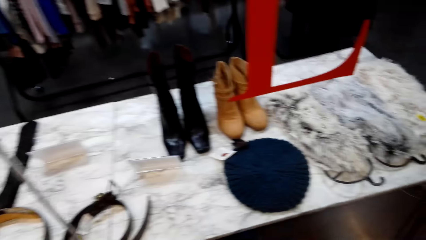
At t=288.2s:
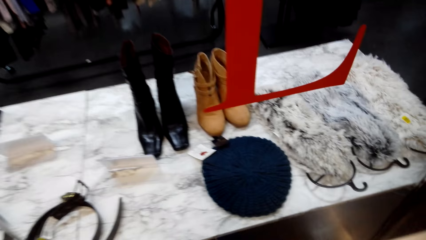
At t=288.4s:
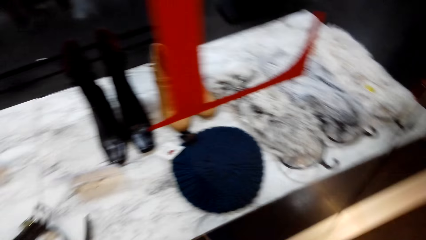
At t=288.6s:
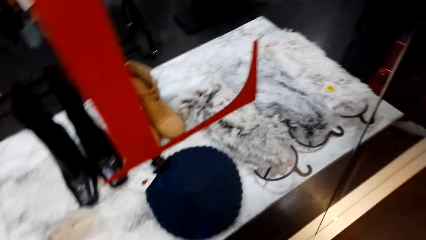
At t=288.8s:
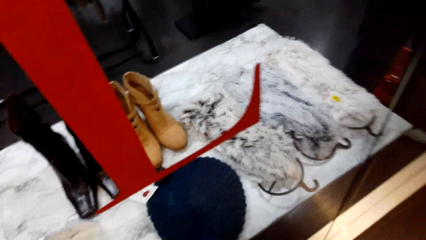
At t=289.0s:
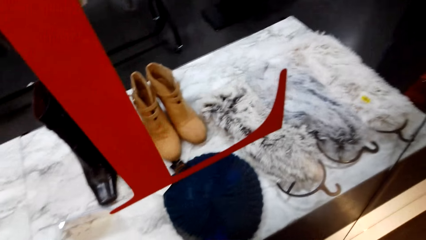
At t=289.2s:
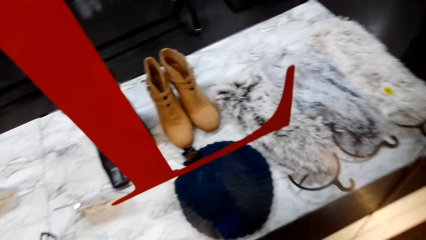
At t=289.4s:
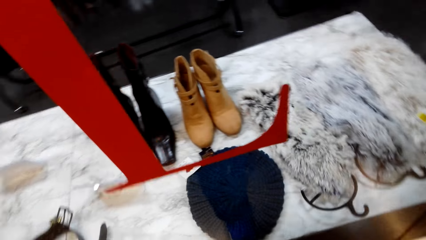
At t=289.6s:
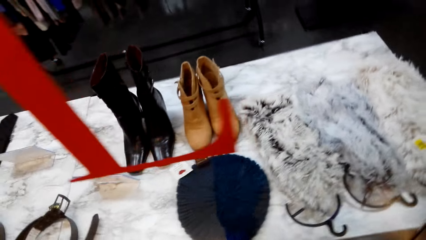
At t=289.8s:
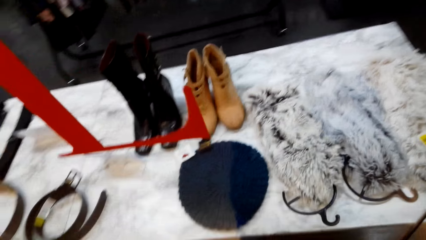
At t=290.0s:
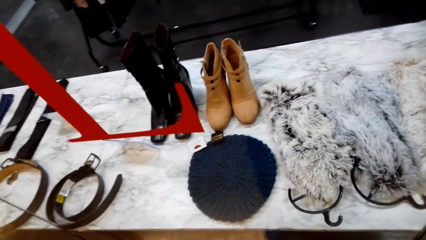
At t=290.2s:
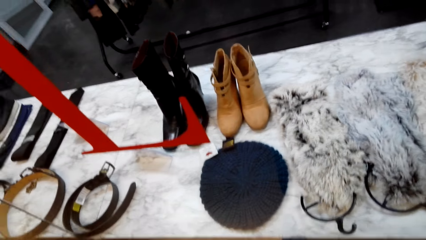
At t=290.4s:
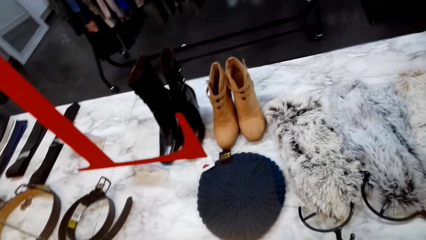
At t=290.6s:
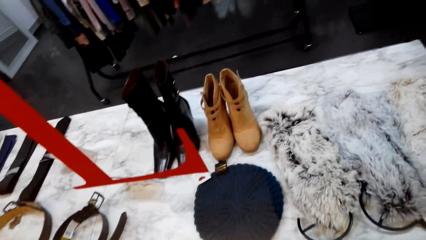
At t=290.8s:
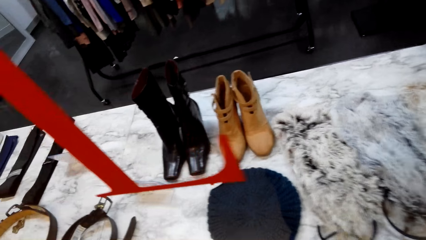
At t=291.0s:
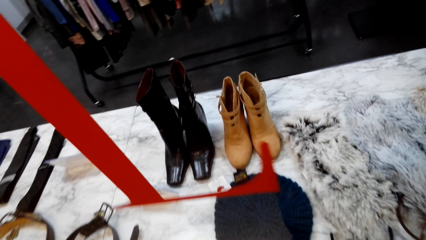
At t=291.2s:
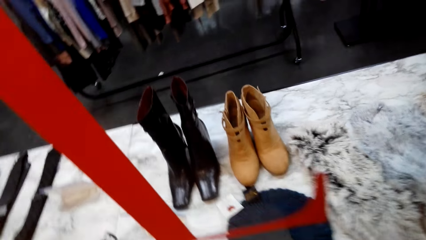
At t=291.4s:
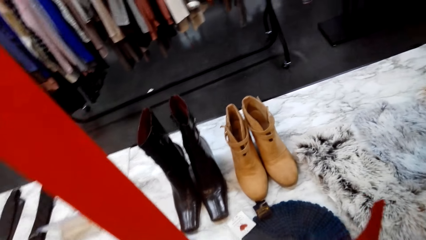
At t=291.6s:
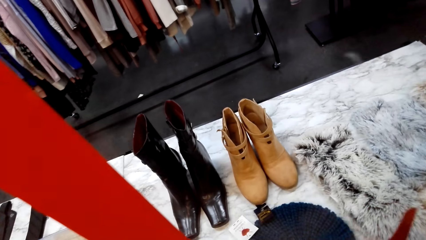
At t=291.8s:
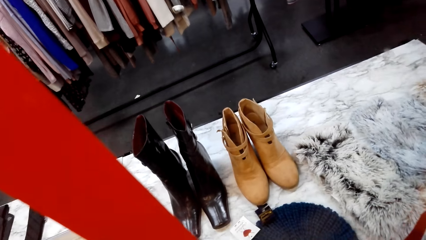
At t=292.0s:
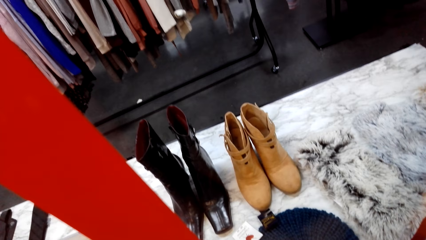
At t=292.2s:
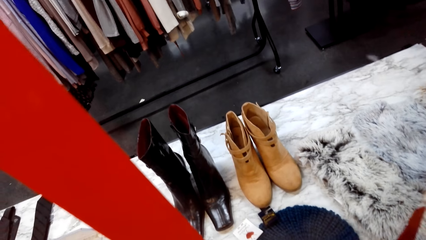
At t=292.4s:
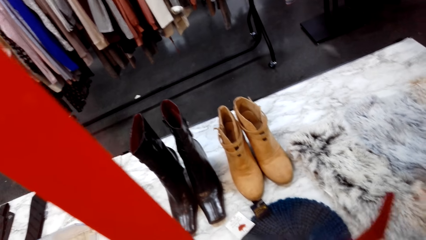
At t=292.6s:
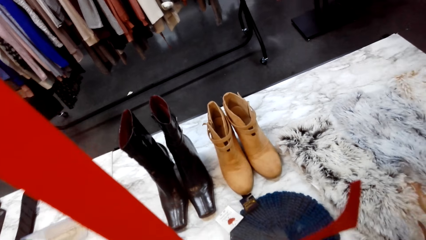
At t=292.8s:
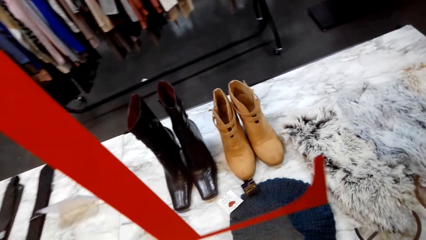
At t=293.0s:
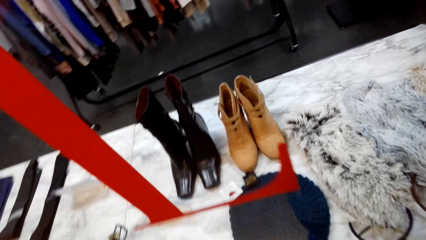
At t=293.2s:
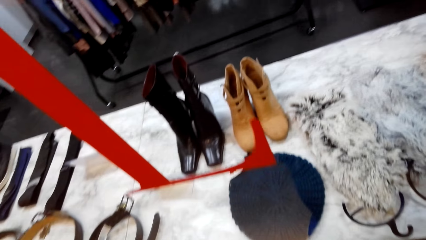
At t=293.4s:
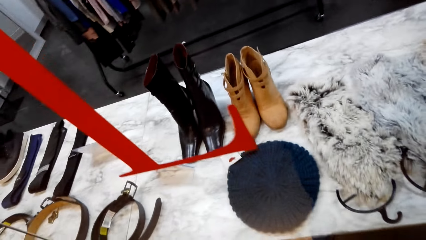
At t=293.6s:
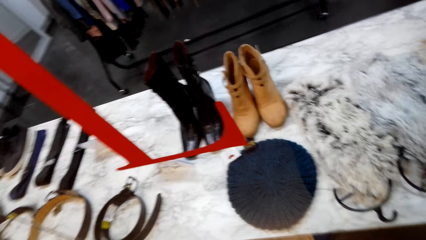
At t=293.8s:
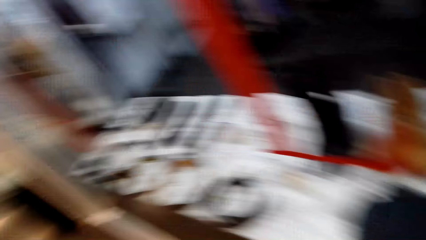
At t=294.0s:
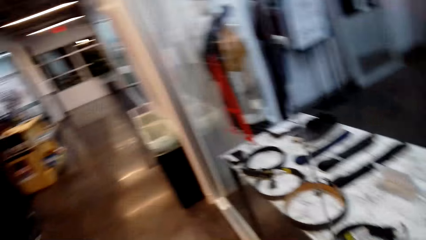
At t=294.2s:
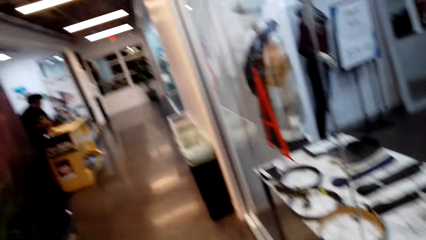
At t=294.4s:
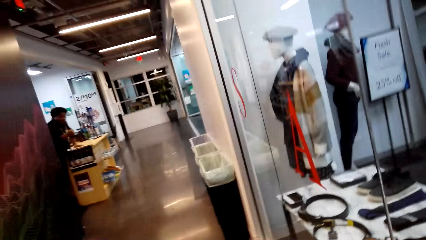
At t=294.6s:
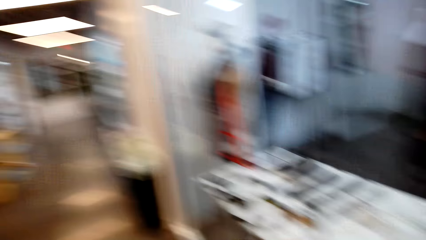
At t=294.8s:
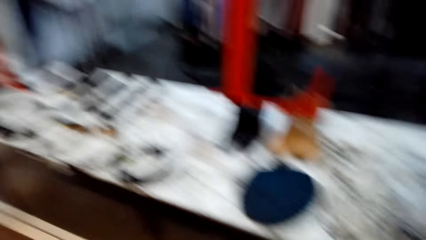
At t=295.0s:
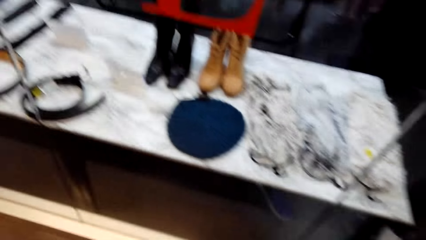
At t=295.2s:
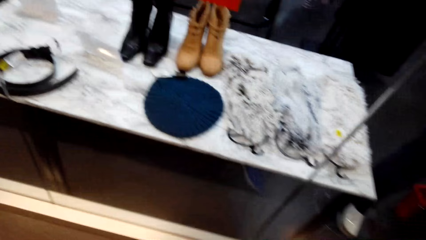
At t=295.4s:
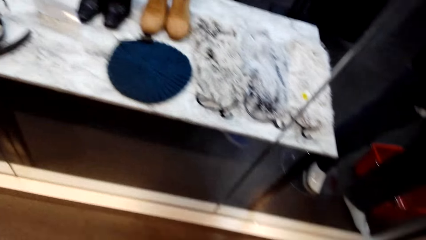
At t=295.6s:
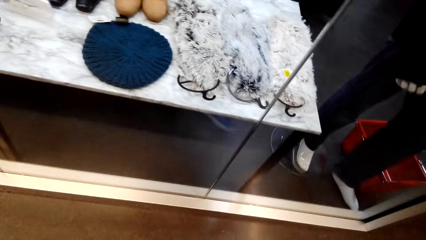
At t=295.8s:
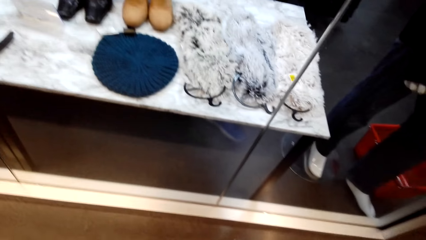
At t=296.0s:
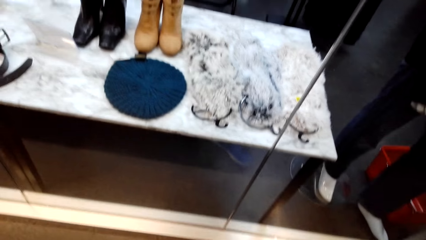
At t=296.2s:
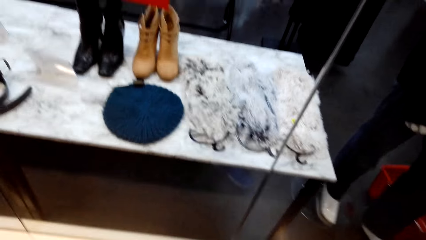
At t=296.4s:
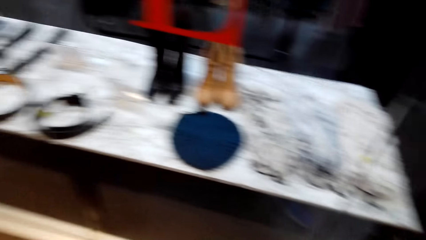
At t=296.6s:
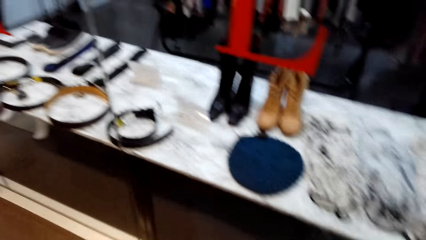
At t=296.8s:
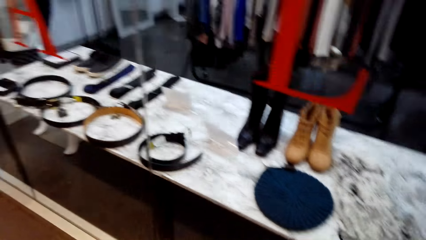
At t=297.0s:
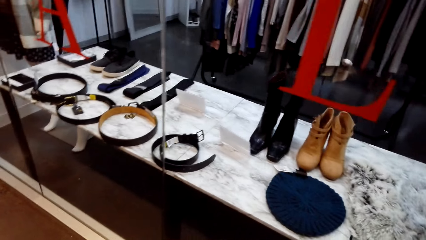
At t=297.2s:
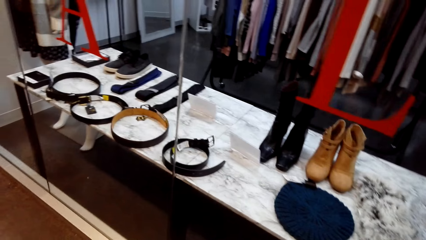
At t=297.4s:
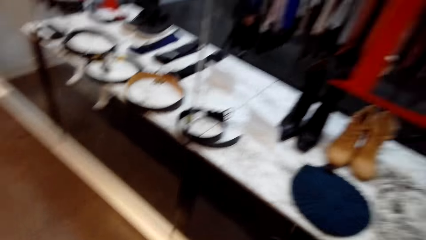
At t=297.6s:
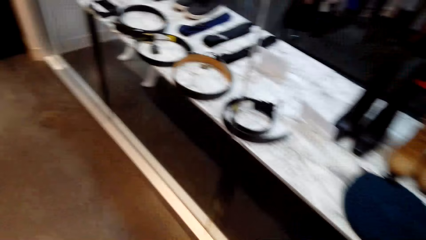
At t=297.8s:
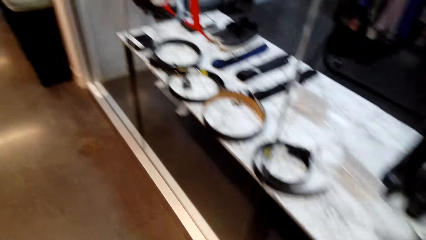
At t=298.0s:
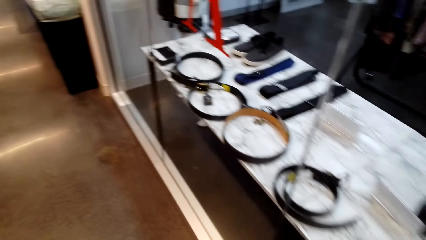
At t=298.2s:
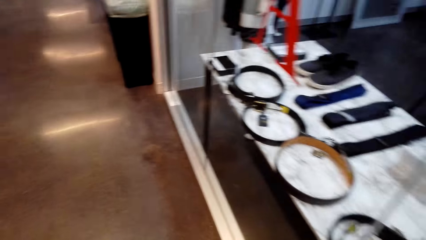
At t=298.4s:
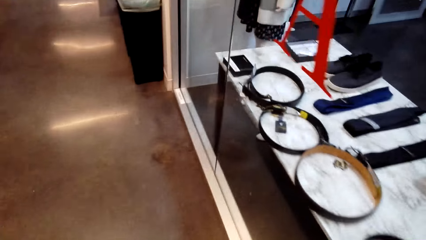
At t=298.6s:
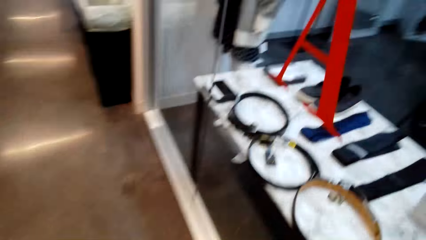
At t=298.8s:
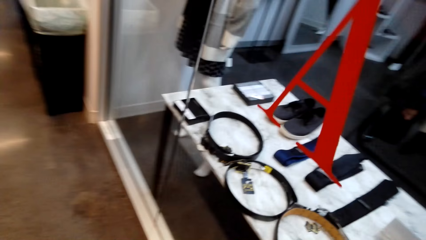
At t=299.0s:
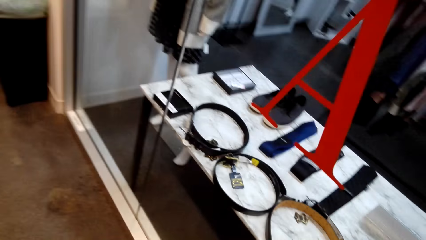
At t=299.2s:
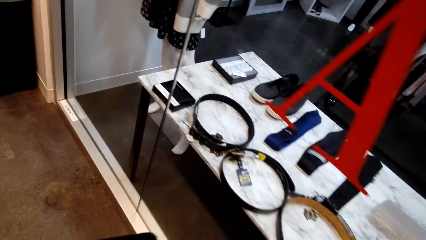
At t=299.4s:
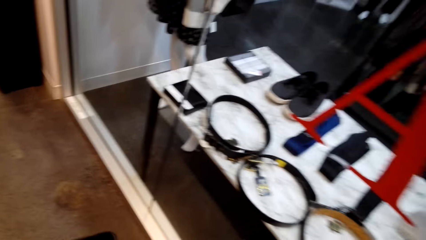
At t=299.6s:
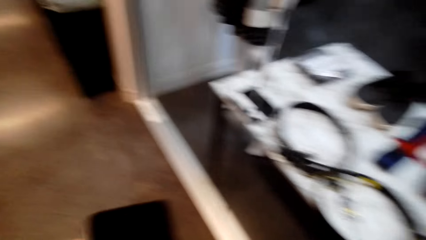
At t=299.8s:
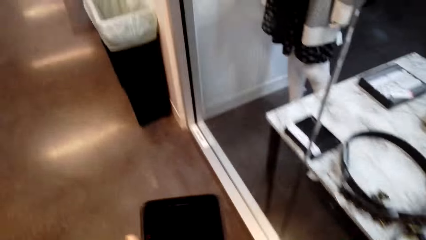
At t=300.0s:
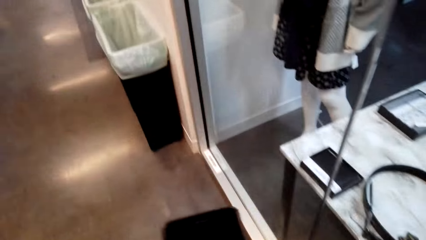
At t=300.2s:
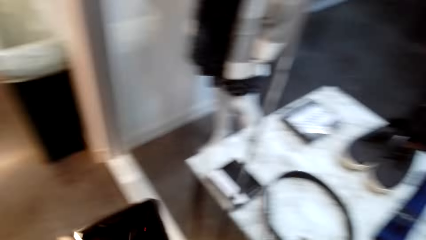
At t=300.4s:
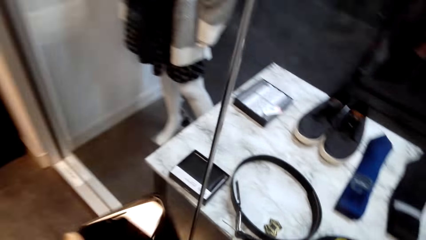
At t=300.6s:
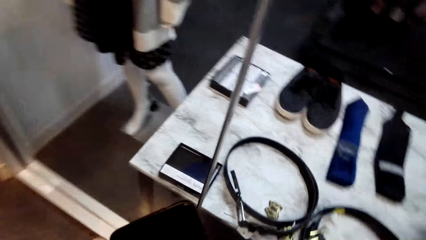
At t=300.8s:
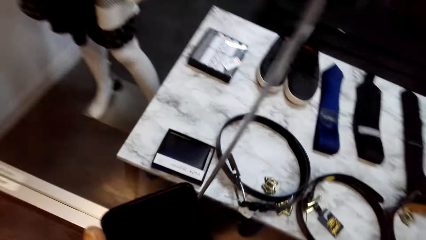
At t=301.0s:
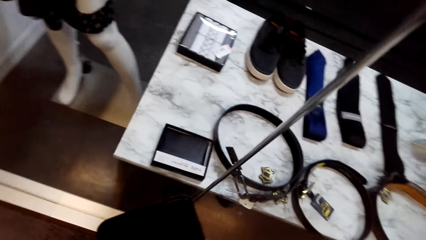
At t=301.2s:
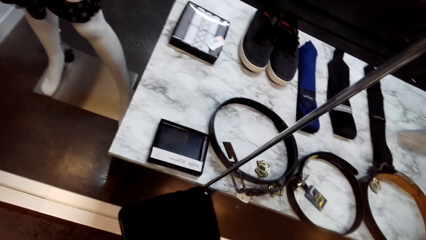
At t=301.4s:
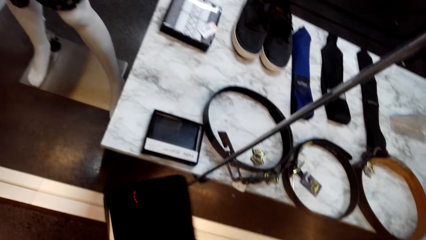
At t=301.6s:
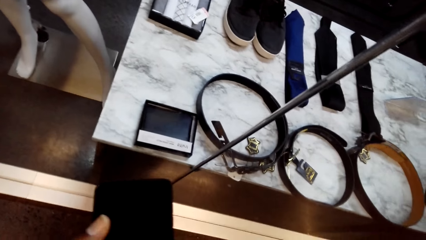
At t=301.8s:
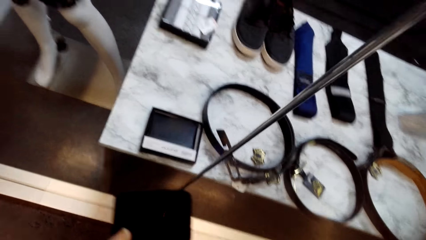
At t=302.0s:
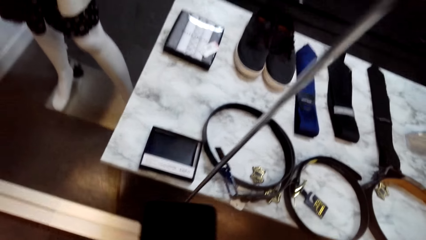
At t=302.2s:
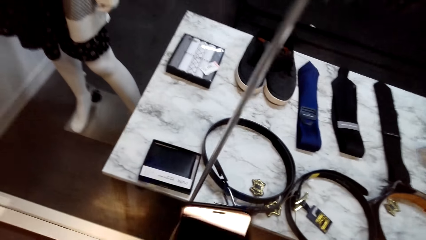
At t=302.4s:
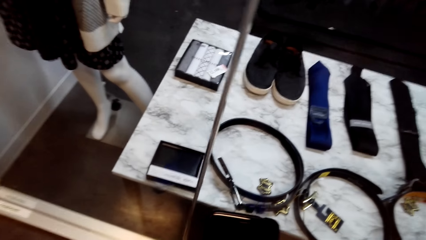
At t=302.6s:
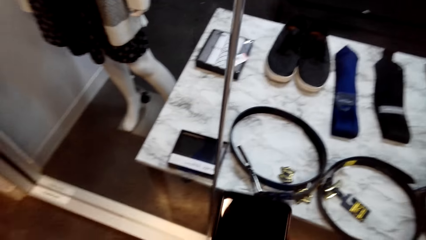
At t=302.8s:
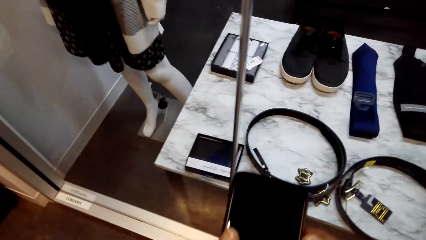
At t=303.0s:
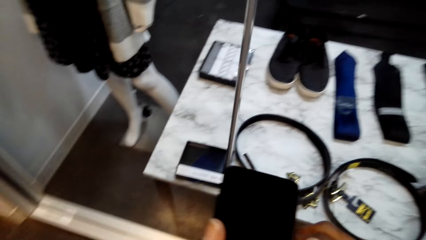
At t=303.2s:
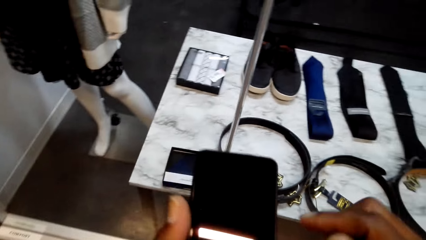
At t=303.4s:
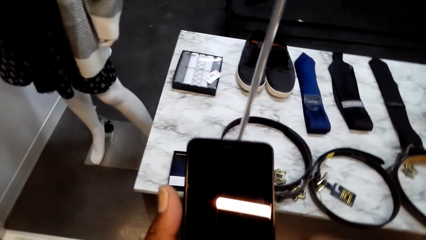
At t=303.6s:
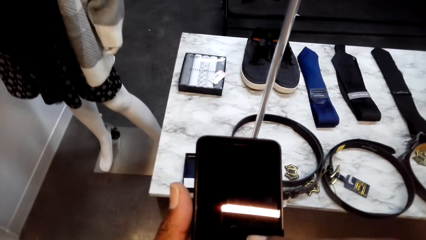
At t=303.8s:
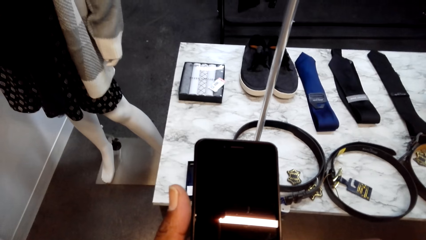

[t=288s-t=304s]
The camera wearer scrolls the phone.
